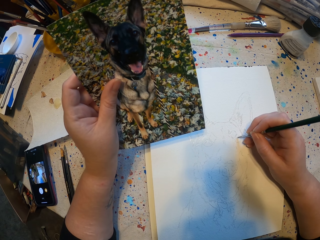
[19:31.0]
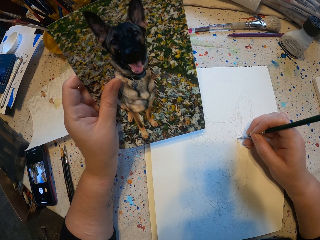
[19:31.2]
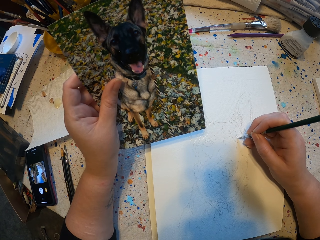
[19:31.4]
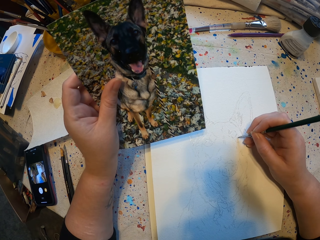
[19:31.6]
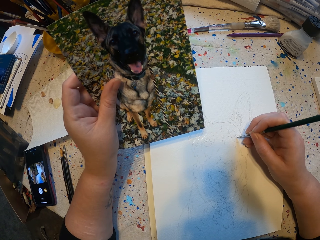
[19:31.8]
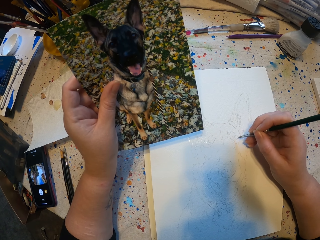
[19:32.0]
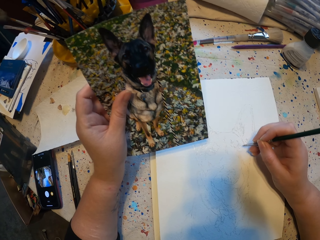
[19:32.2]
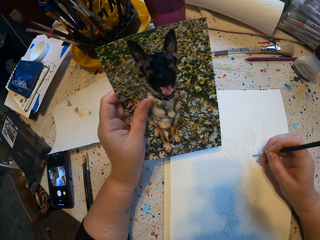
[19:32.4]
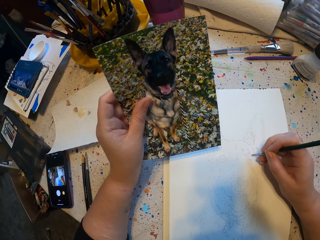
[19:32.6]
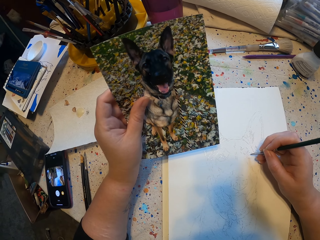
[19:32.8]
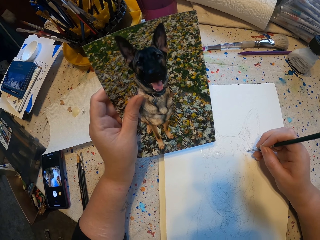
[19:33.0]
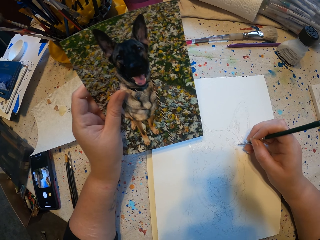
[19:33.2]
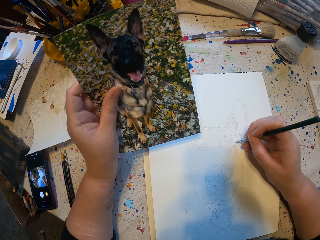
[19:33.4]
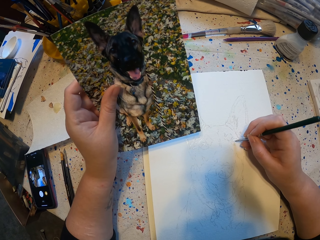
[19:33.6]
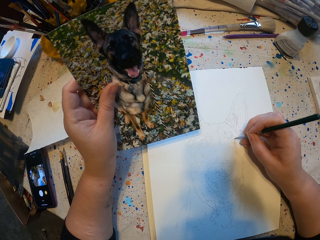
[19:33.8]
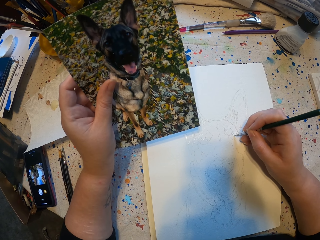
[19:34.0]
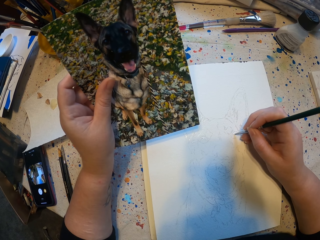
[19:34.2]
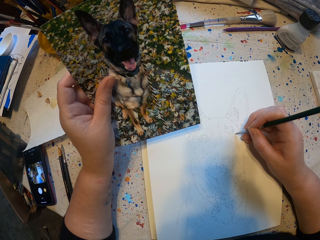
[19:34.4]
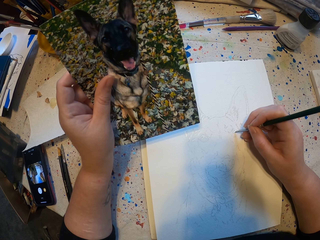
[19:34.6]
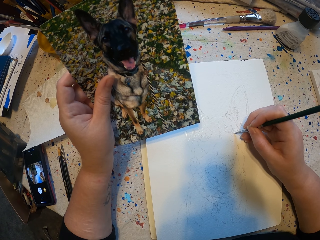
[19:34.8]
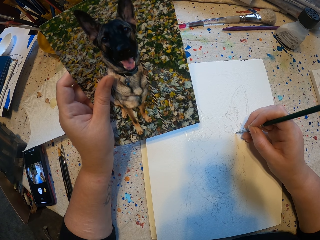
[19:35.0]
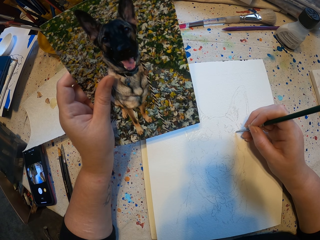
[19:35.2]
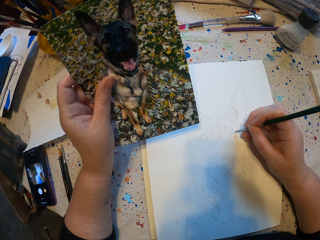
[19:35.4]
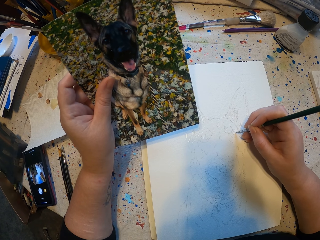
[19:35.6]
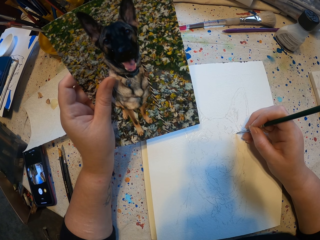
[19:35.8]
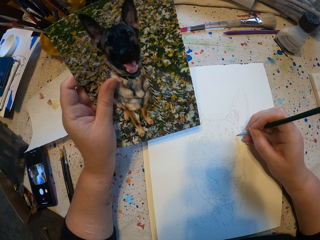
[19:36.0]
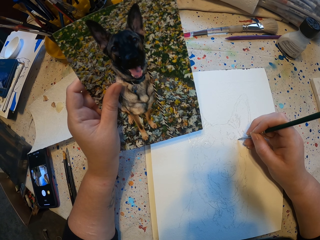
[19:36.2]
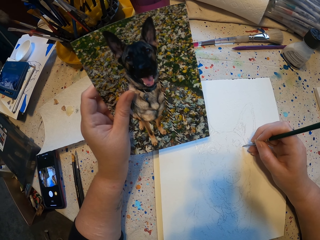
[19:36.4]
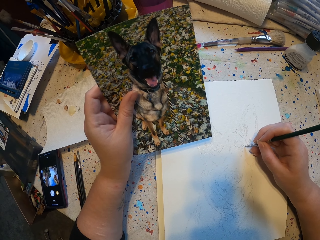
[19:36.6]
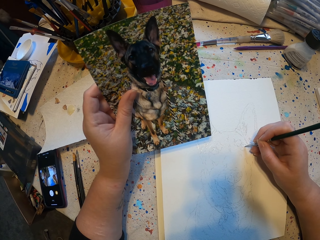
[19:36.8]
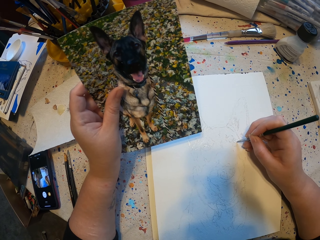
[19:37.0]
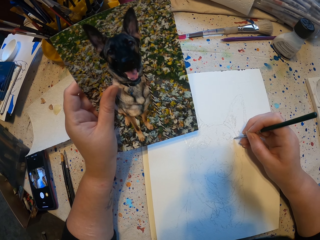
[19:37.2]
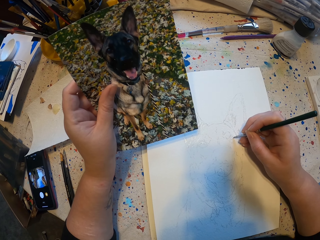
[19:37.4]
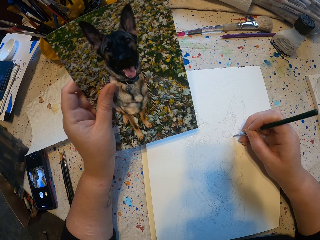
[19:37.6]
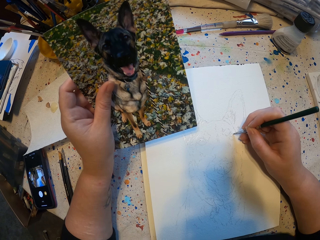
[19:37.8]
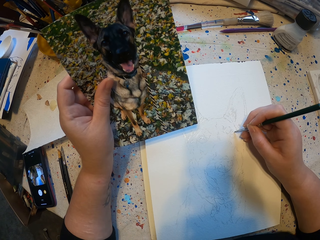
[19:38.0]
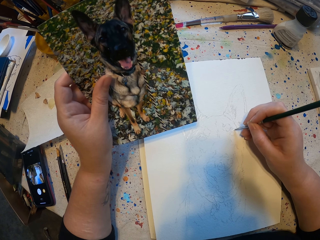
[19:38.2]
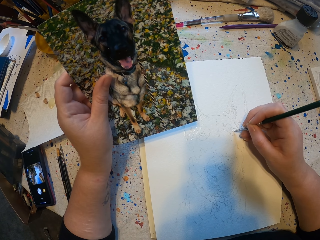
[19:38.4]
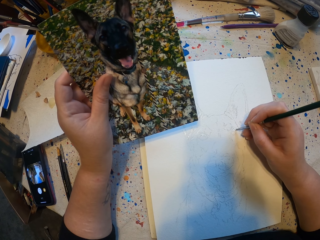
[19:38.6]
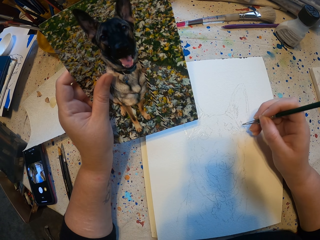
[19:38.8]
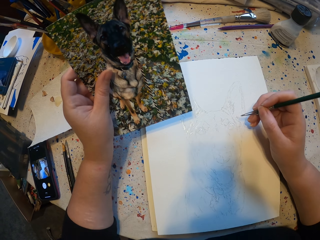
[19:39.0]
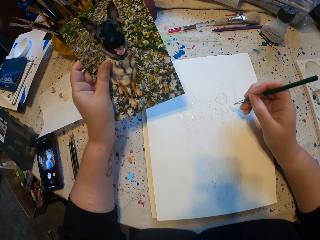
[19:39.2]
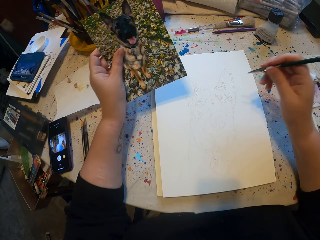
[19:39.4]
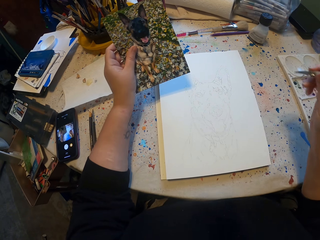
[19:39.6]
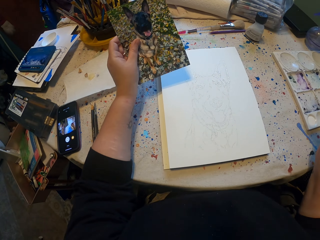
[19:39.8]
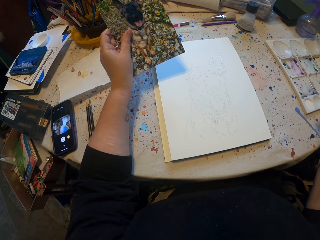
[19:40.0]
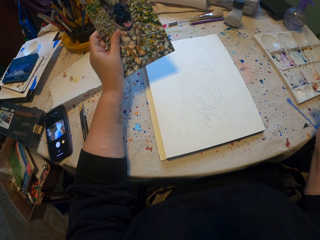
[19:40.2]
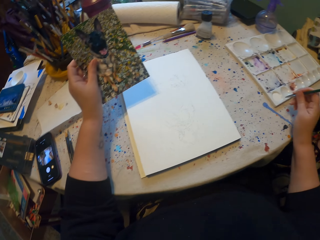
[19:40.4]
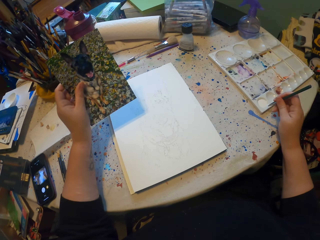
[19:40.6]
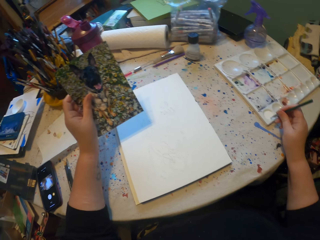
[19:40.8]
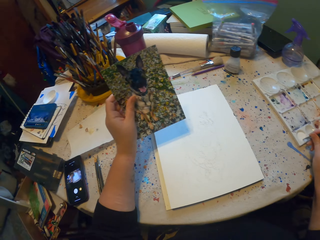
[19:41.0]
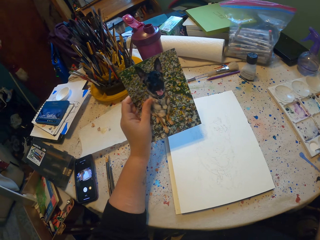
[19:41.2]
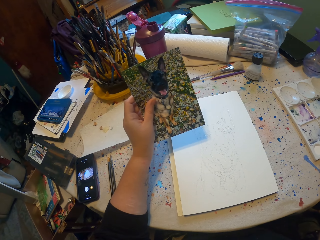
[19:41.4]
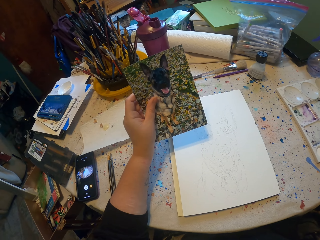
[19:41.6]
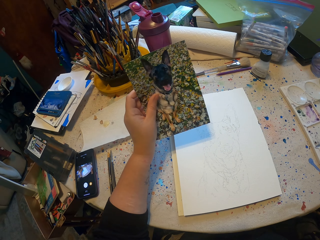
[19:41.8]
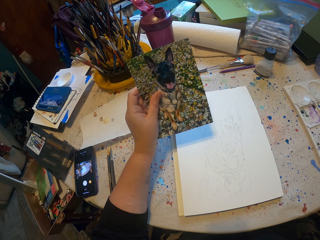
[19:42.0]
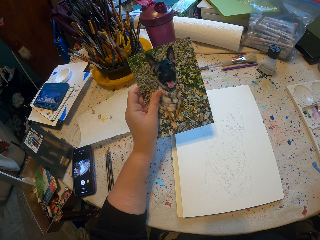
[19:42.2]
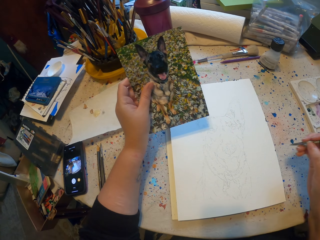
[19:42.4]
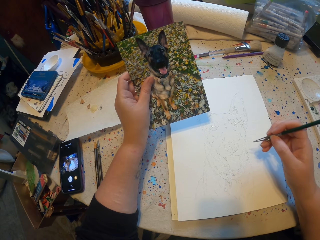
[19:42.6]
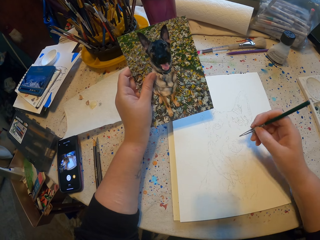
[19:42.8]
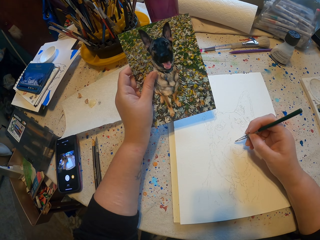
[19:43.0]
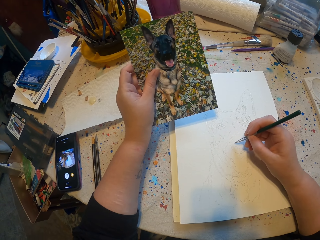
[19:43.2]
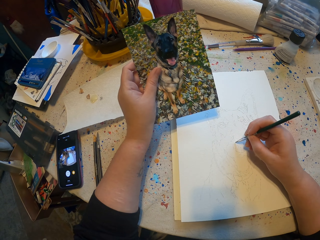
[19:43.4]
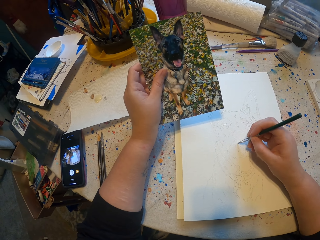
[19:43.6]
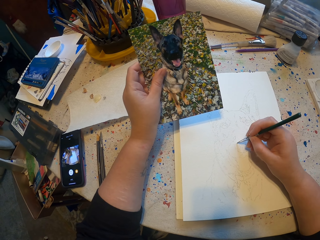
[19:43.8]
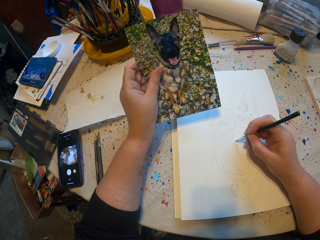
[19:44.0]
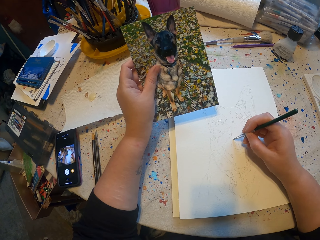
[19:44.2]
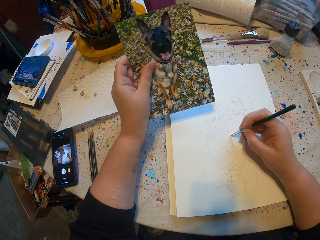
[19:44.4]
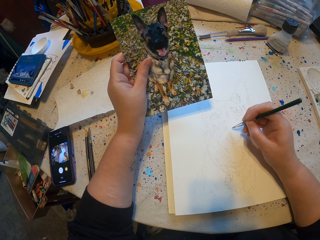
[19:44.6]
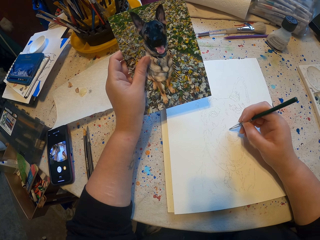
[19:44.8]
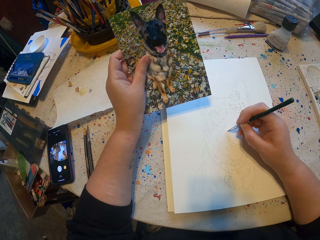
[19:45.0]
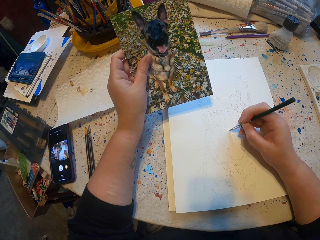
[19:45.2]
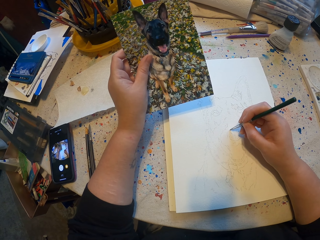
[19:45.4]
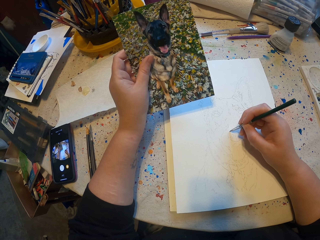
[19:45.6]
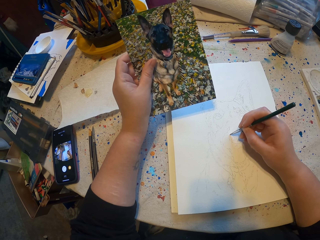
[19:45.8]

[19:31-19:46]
The camera wearer sketches on a sketch book. They rub a brush on paint. They draw.

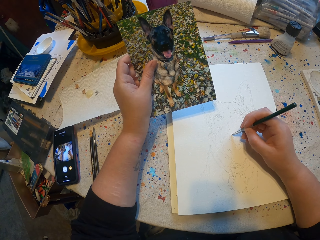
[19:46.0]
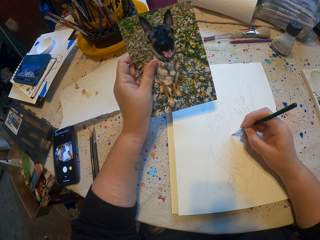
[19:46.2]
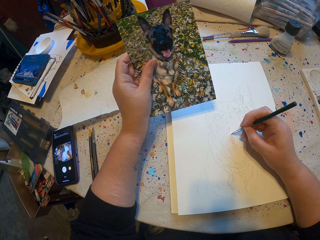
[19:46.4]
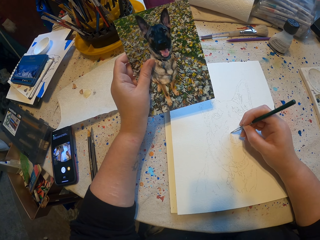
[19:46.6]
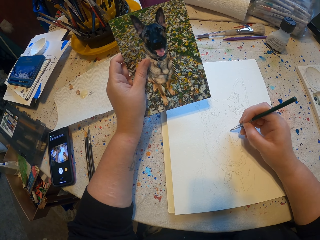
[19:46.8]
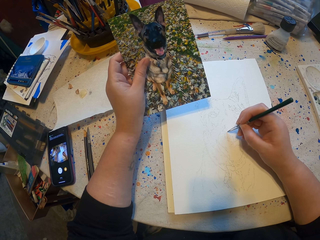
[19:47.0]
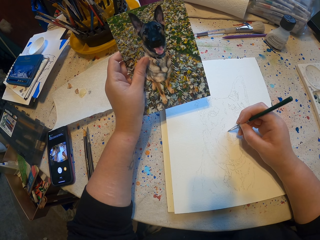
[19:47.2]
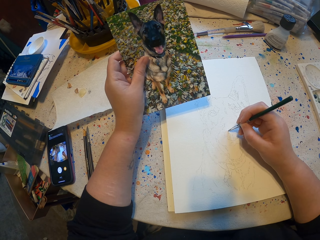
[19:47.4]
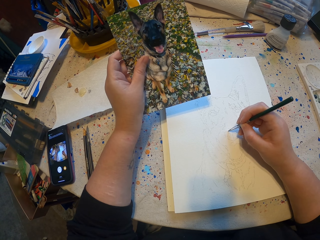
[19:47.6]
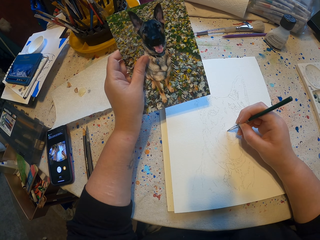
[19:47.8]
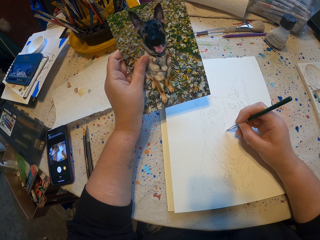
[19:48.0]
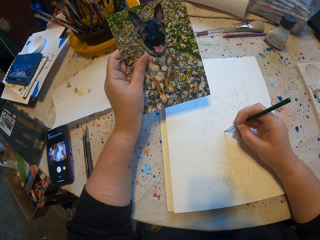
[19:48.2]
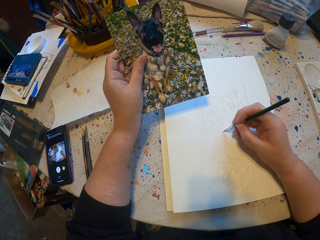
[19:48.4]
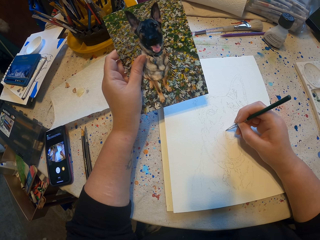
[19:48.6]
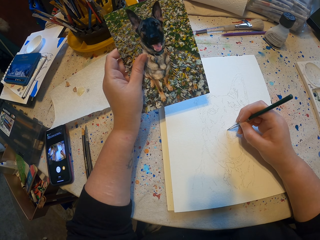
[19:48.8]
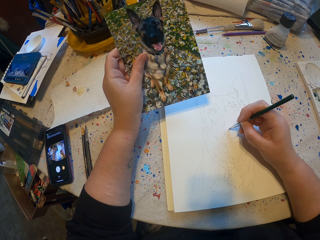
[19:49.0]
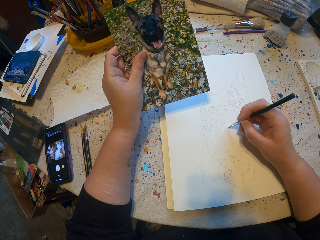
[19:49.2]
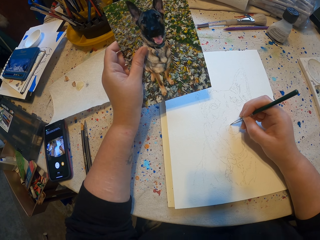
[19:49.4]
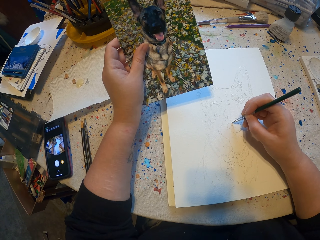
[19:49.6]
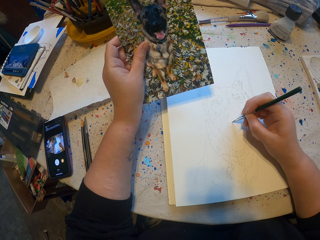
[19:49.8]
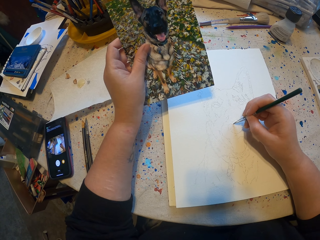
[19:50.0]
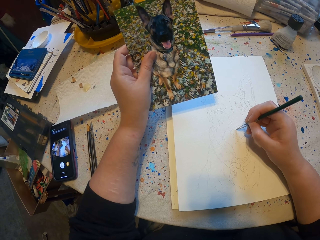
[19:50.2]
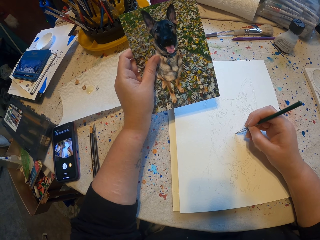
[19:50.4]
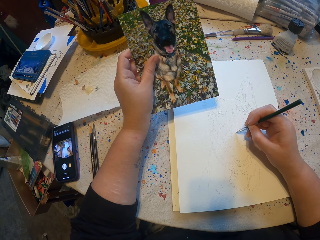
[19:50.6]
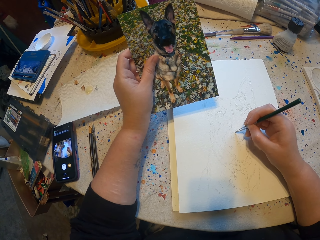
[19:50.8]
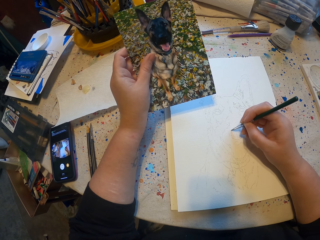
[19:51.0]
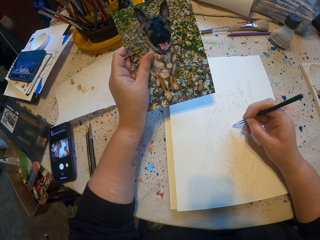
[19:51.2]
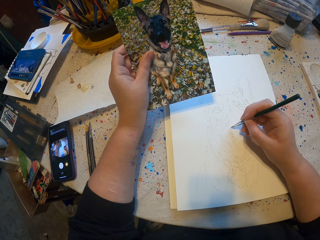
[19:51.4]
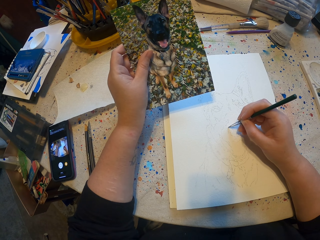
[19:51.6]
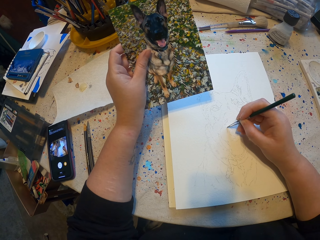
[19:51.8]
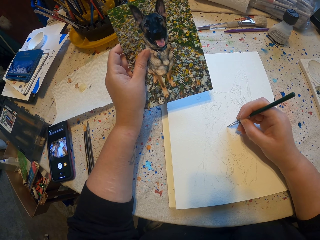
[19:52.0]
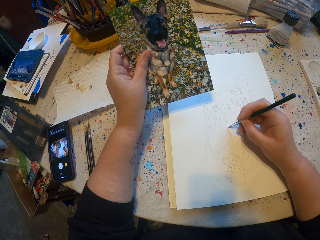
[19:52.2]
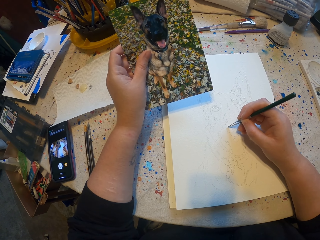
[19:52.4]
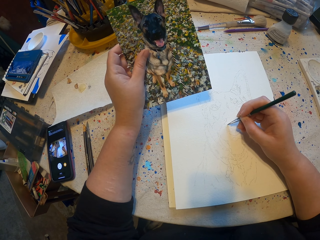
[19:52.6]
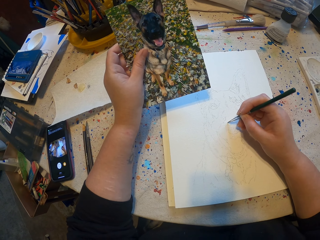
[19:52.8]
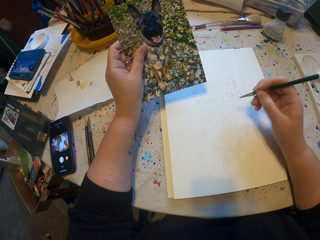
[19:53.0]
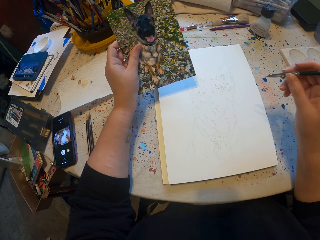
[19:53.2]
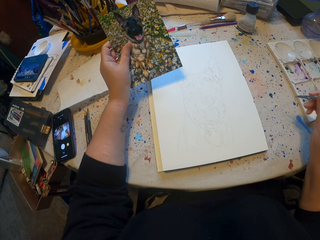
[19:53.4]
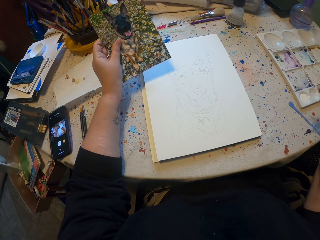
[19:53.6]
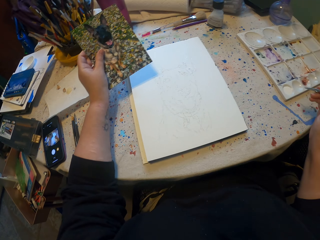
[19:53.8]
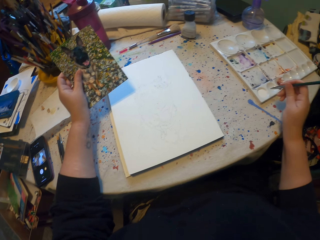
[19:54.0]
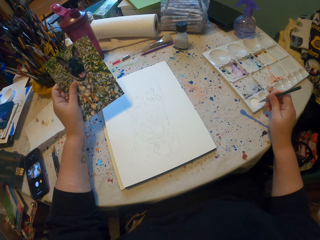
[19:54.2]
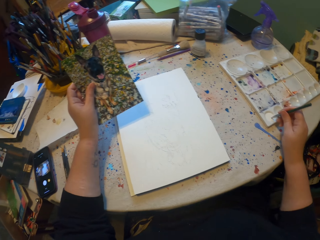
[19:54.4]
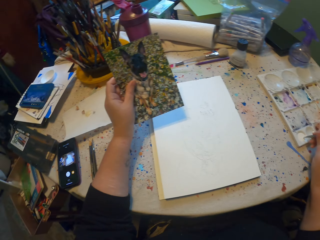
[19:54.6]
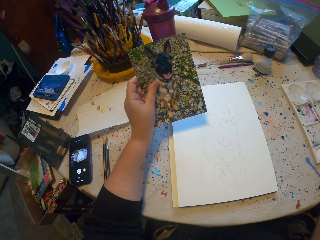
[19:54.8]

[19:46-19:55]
The camera wearer sketches on a sketch book.
